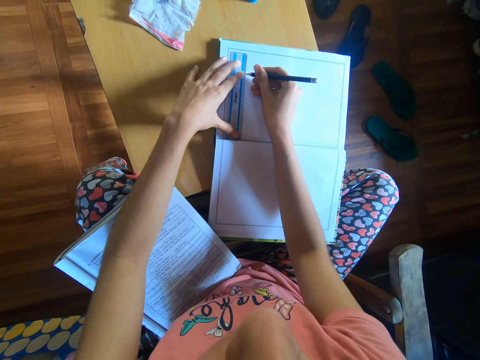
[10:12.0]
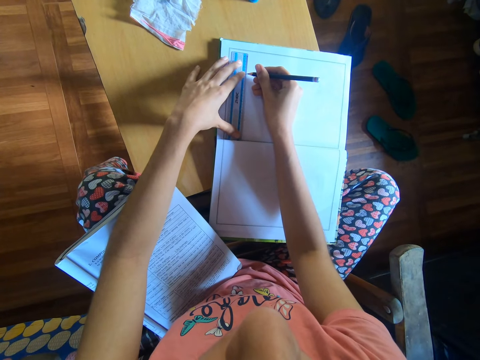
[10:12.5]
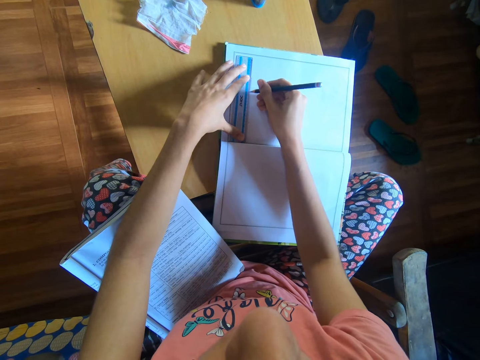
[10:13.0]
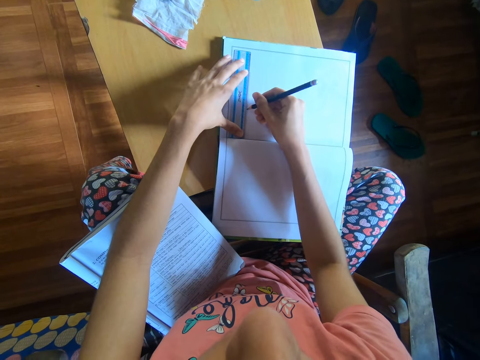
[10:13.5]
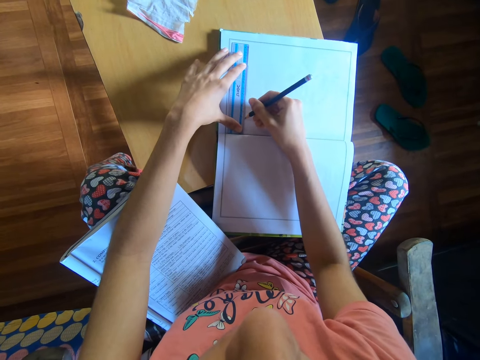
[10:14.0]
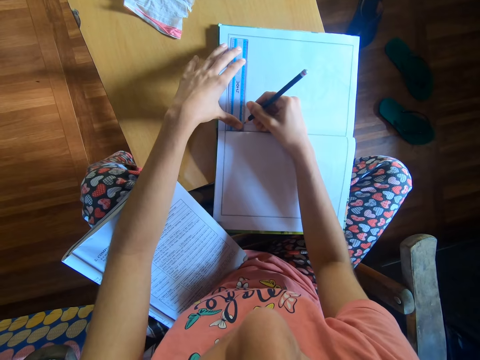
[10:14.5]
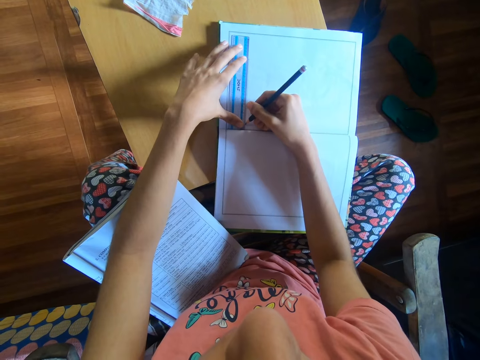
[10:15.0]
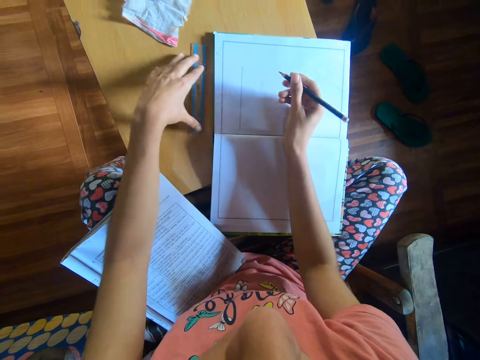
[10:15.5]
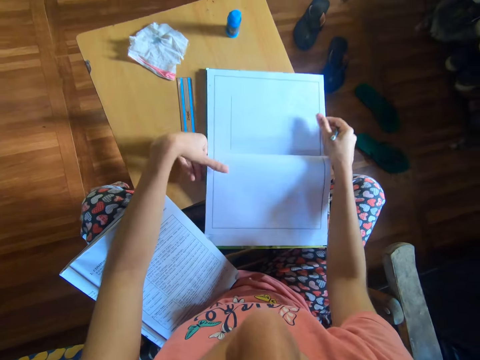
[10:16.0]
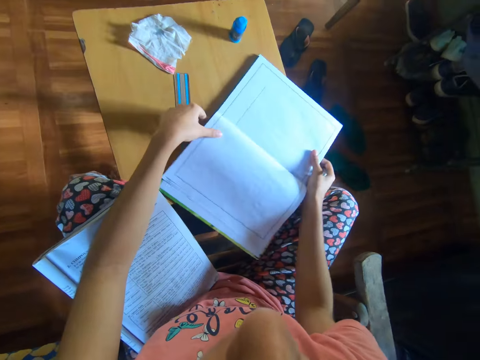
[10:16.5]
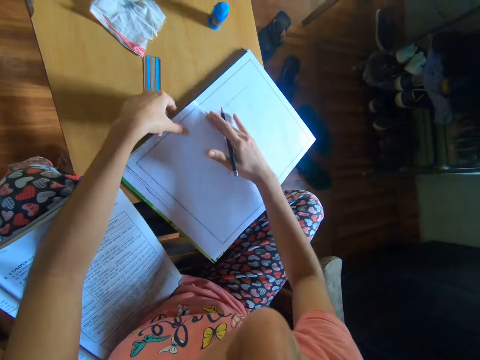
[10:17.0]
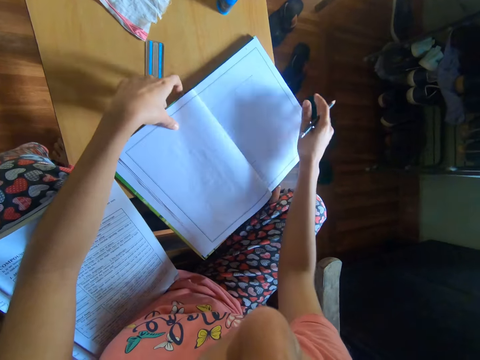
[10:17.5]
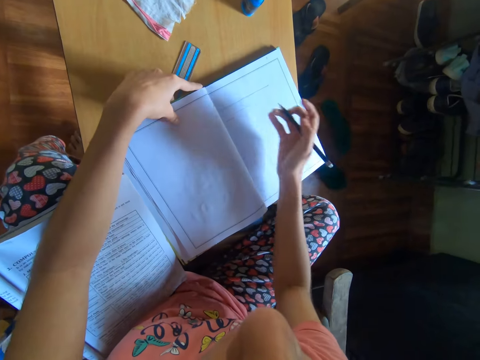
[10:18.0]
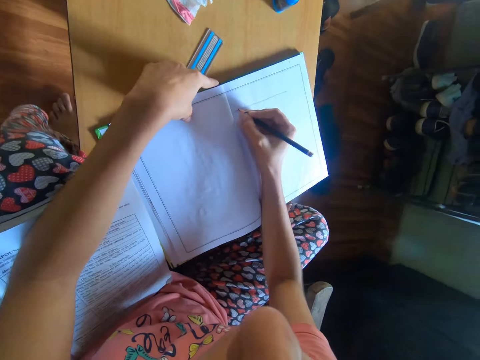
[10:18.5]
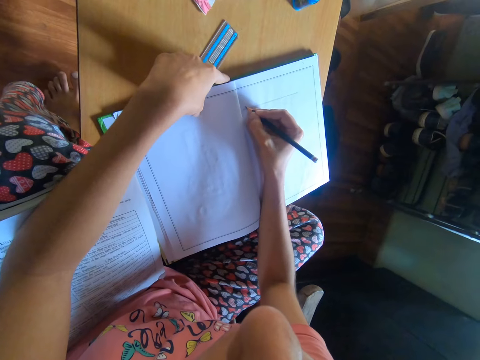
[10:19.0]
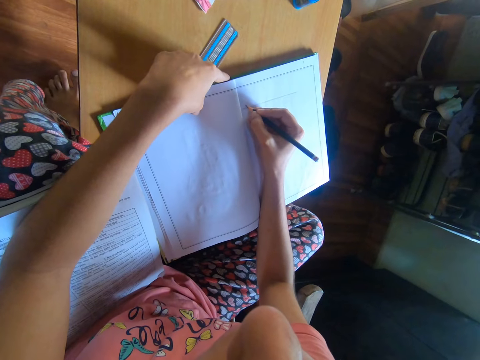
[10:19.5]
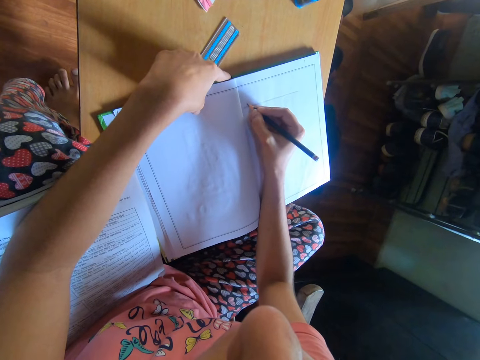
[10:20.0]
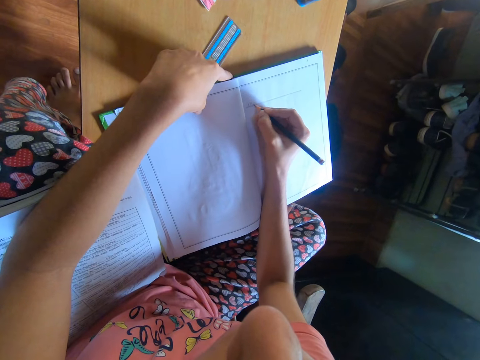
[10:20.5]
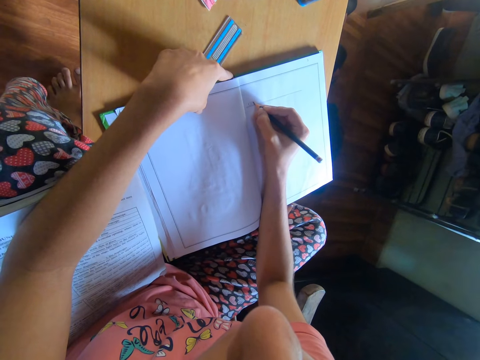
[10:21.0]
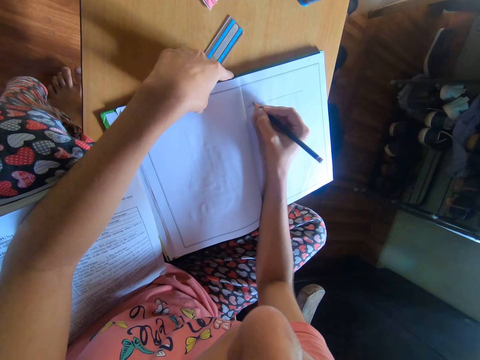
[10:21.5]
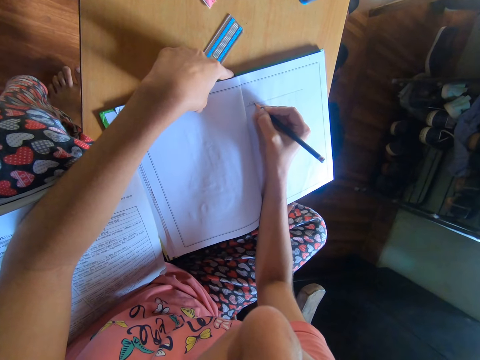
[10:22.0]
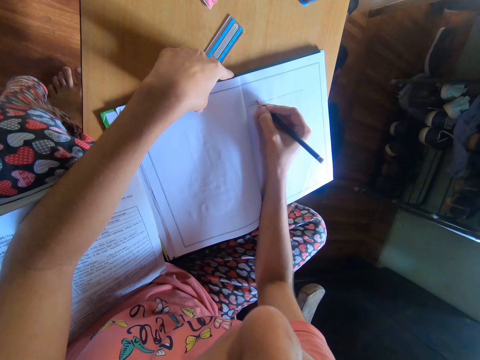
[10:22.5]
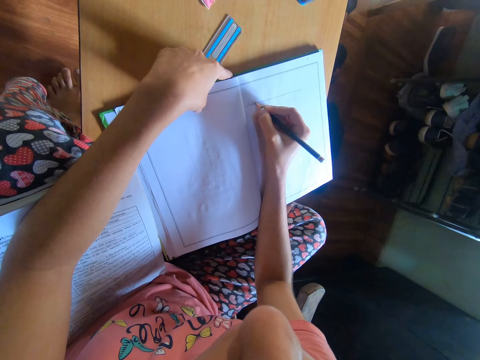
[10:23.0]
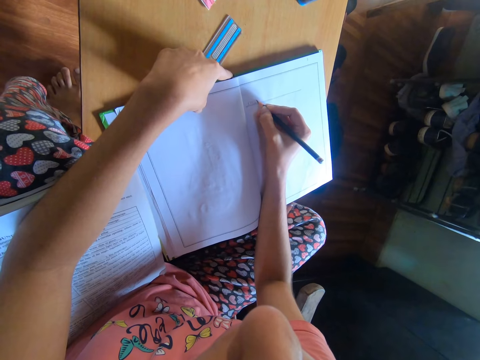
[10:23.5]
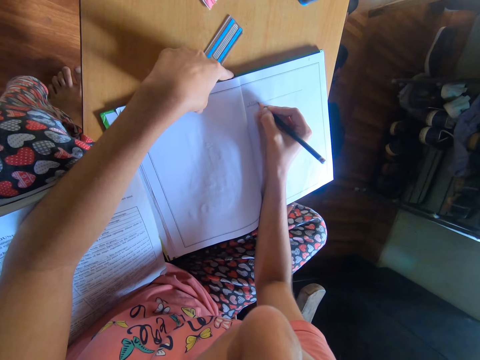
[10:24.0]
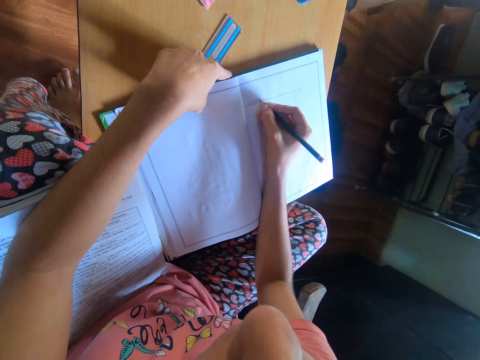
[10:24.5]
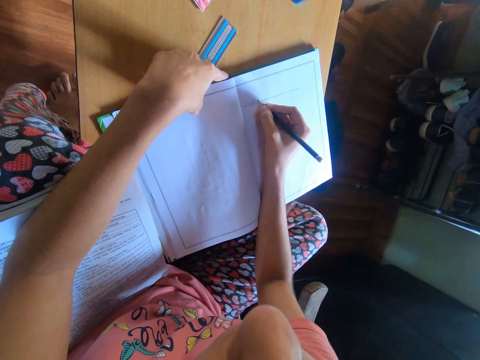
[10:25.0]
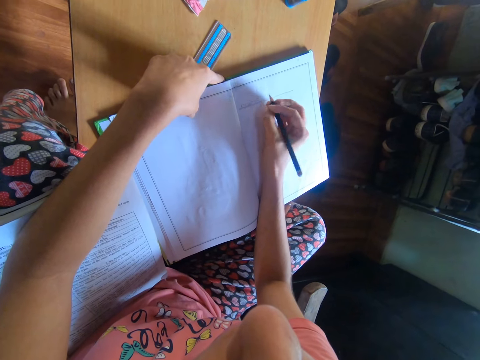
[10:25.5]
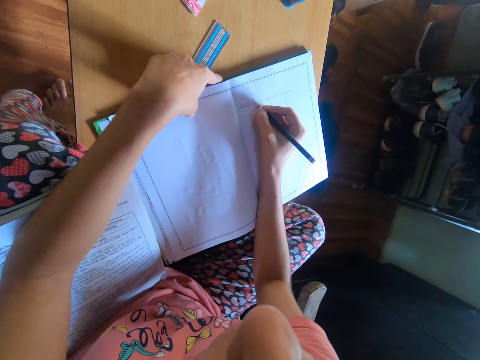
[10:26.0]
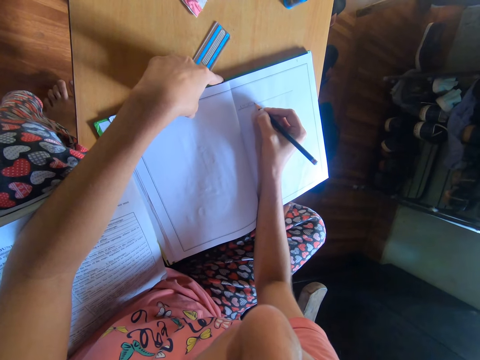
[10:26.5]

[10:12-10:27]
The camera wearer draws a line on the page of the book with the pencil in her right hand. She drops the ruler on the table with her left hand. She turns the book. She adjusts the book with both hands. She writes on the page of the book with the pencil in her right hand.

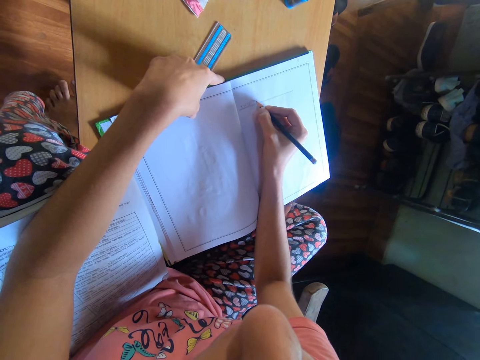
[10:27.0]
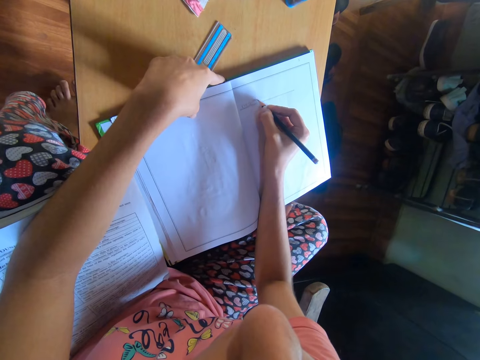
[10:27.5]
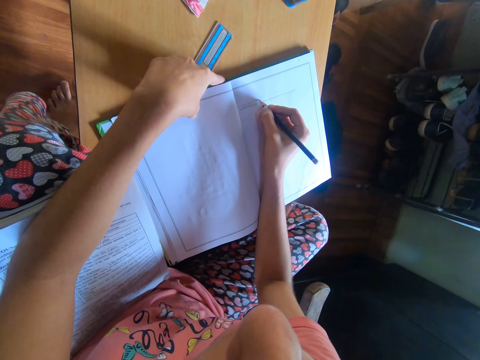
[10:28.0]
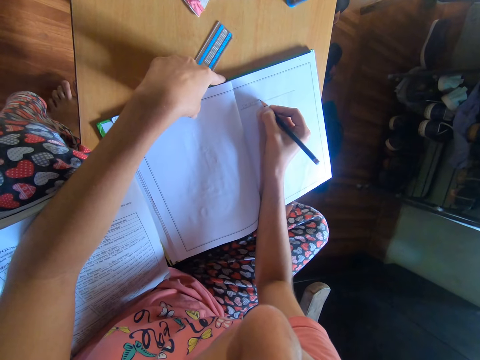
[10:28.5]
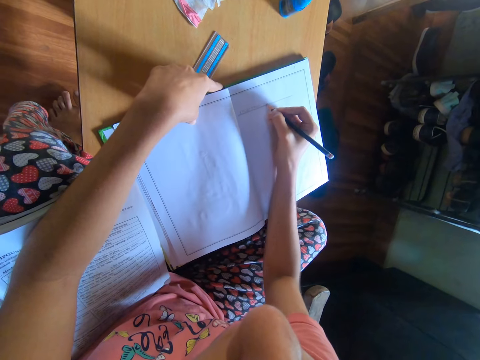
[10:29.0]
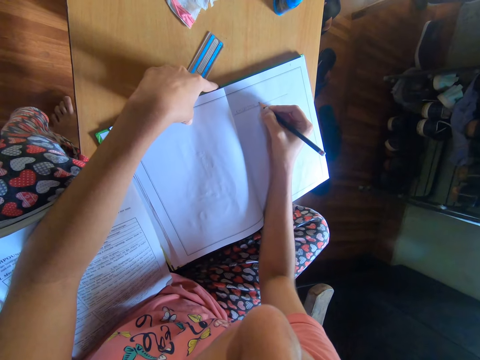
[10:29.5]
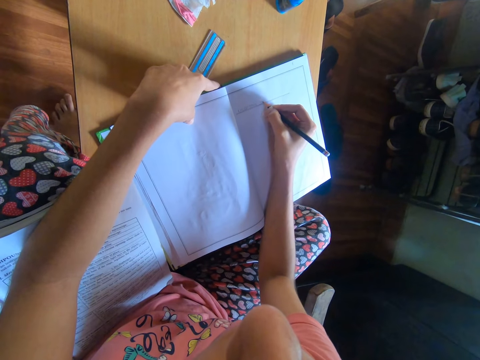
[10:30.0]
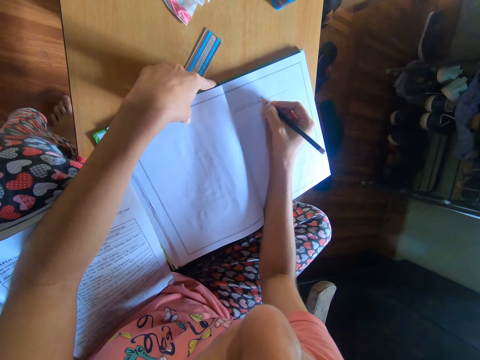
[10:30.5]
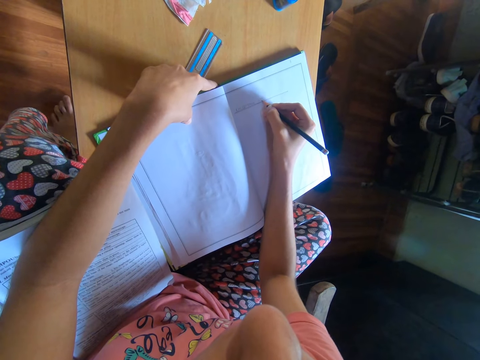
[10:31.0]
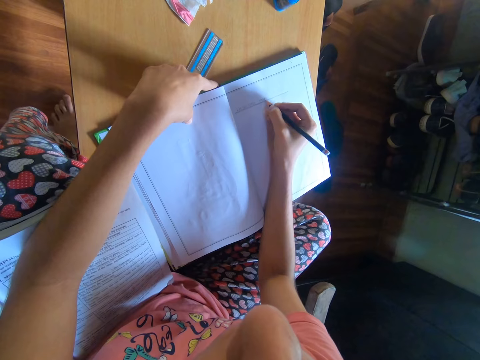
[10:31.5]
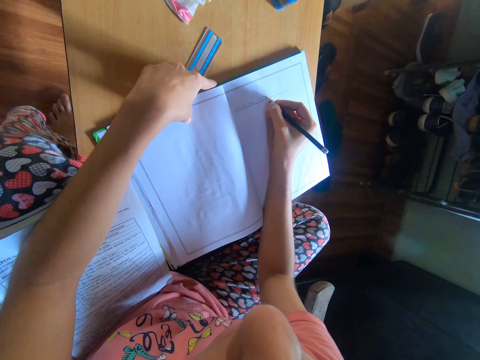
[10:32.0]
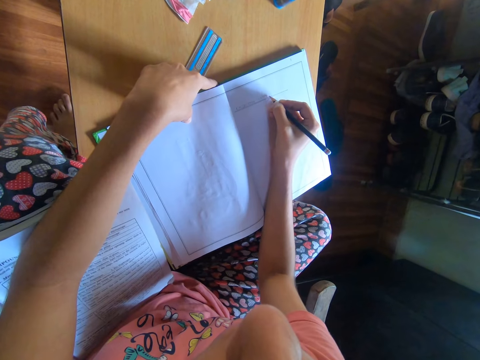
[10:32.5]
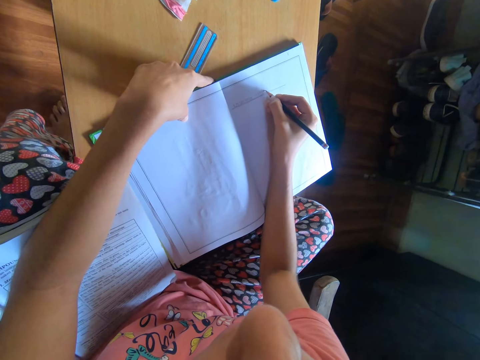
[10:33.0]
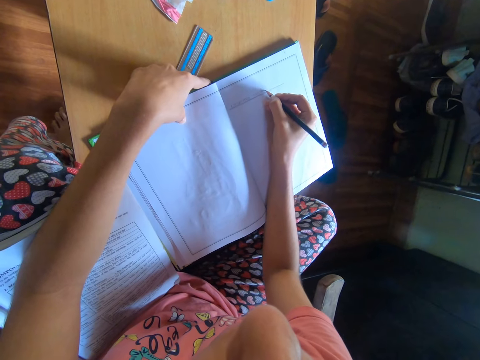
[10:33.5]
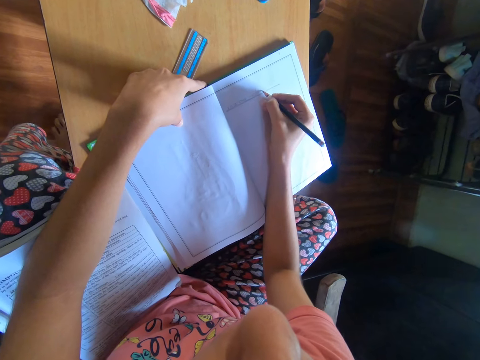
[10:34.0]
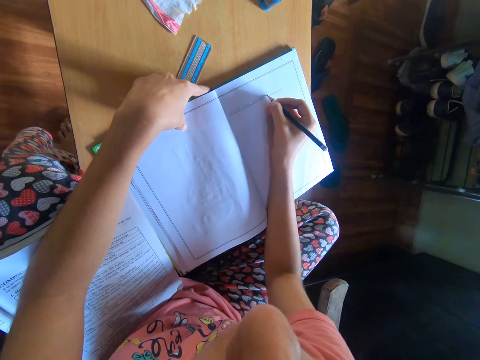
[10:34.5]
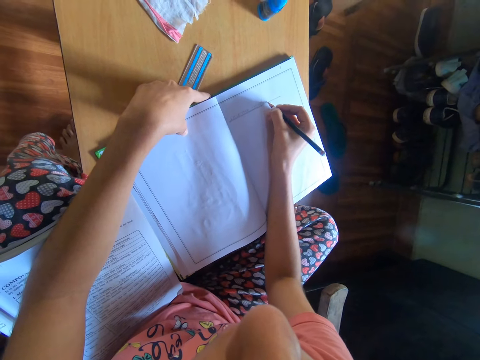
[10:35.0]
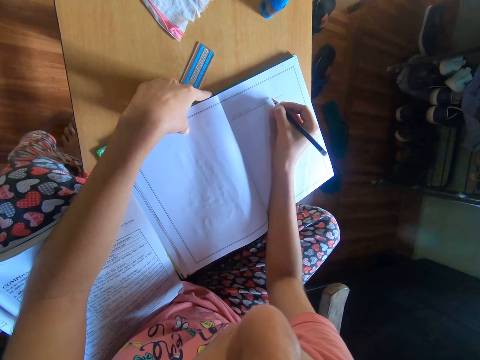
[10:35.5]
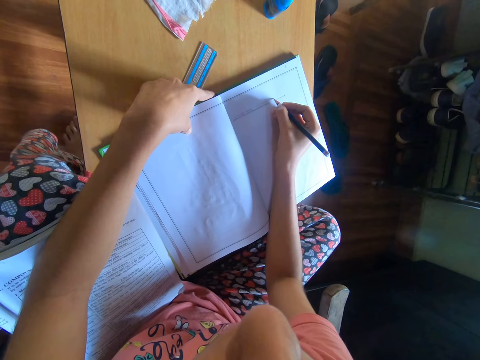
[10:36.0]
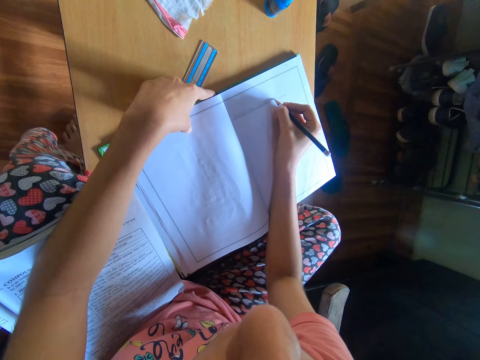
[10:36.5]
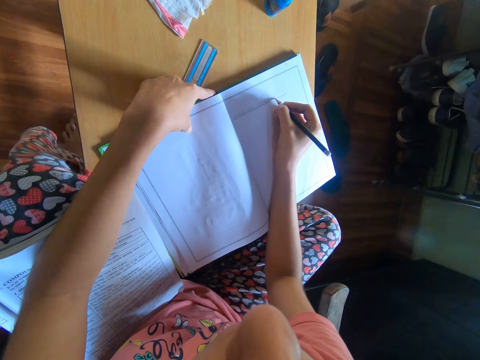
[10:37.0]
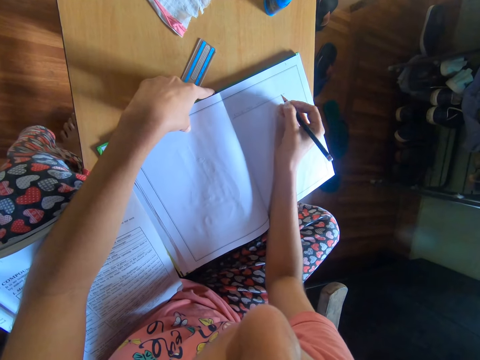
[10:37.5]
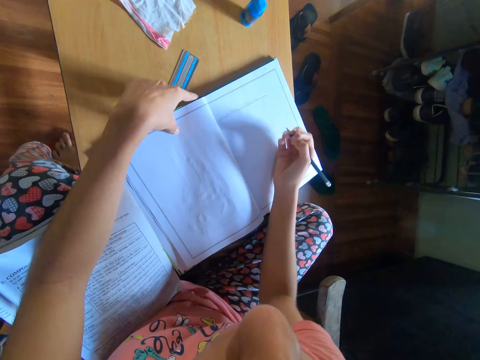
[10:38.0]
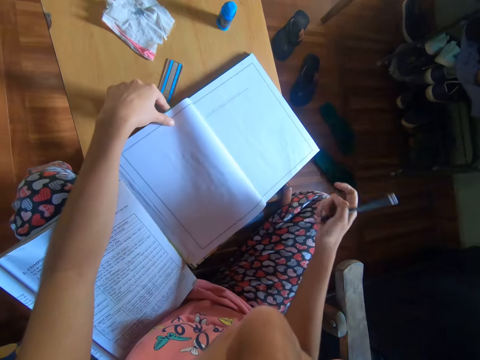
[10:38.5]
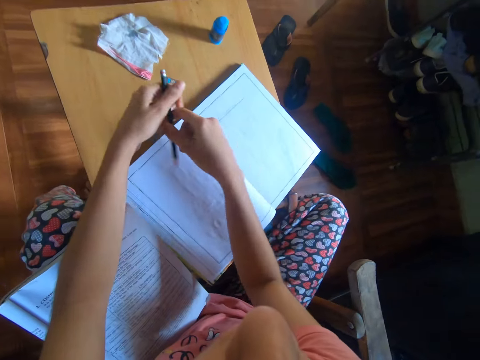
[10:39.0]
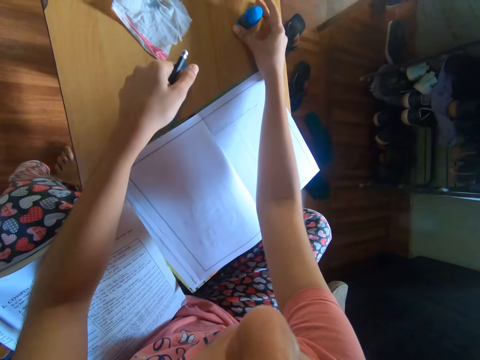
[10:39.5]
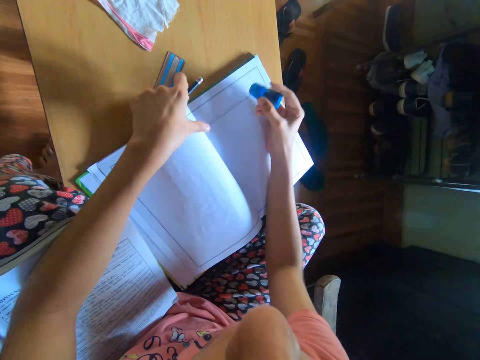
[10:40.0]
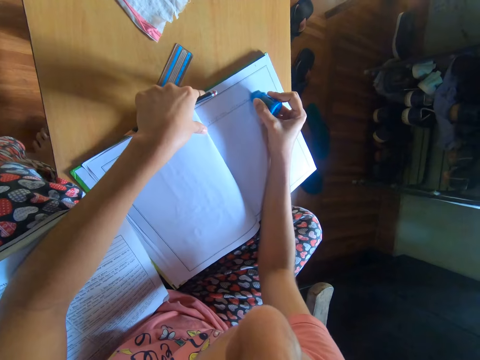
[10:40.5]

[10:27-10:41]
The camera wearer moves the pencil from her right hand to her left hand. She touches the pencil with the left hand. She takes the eraser from the table with her right hand.
